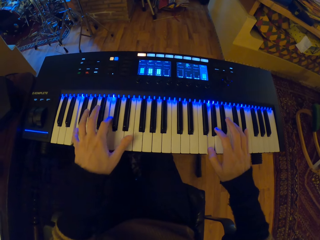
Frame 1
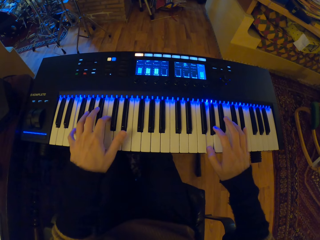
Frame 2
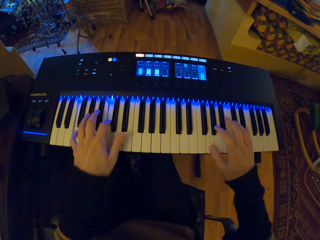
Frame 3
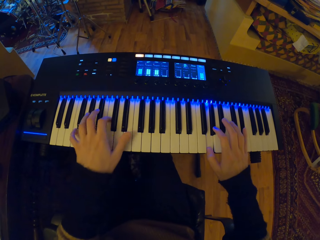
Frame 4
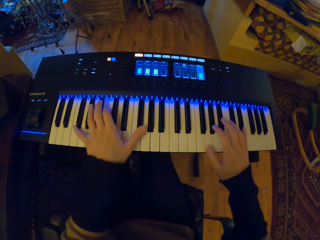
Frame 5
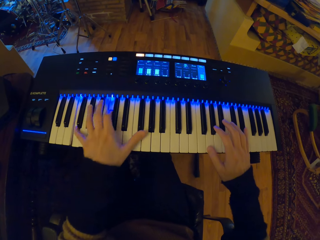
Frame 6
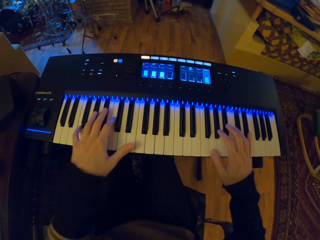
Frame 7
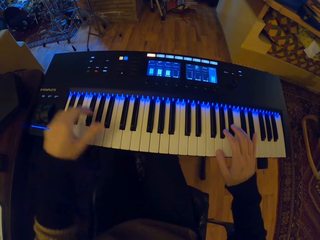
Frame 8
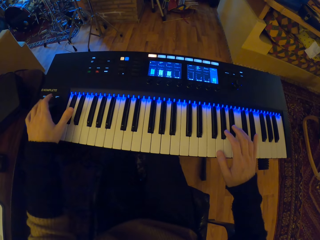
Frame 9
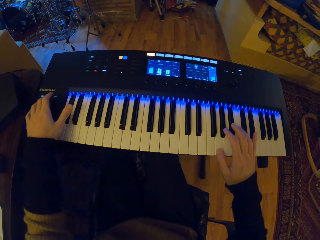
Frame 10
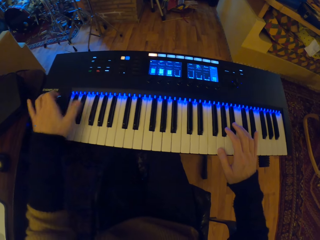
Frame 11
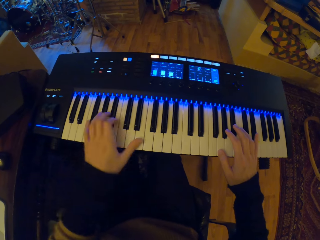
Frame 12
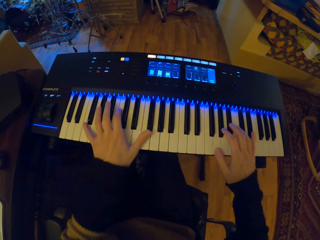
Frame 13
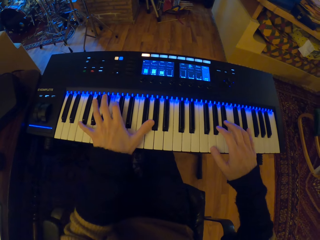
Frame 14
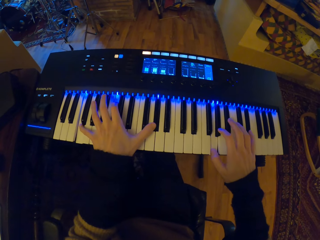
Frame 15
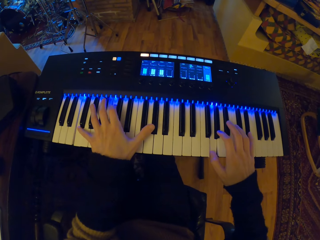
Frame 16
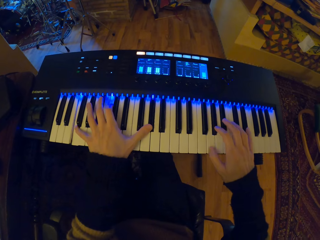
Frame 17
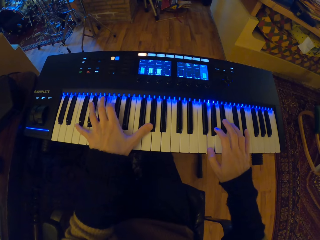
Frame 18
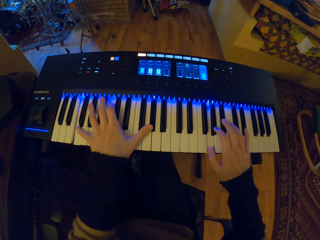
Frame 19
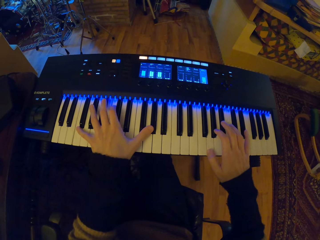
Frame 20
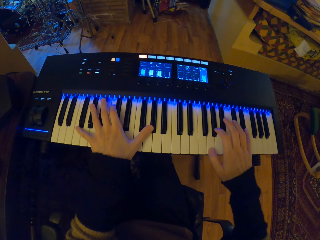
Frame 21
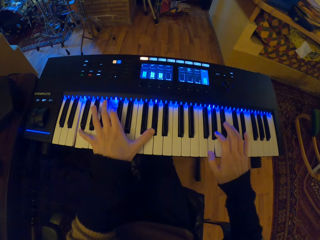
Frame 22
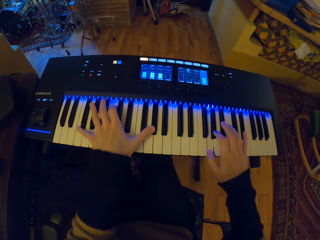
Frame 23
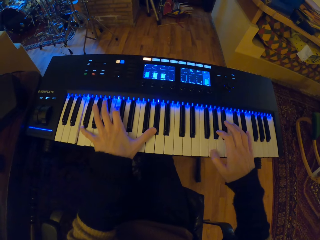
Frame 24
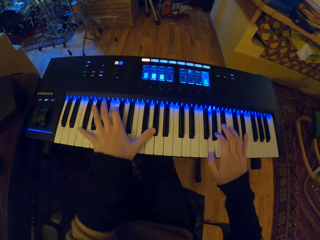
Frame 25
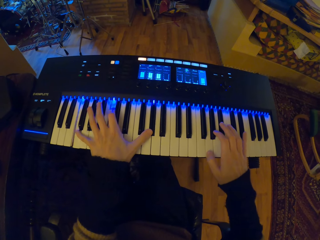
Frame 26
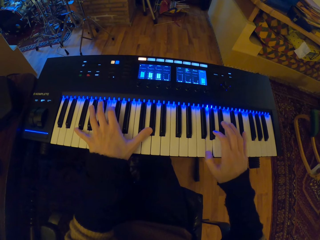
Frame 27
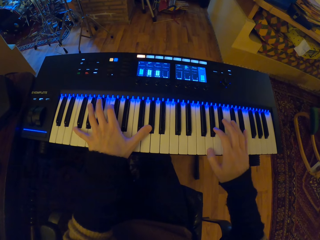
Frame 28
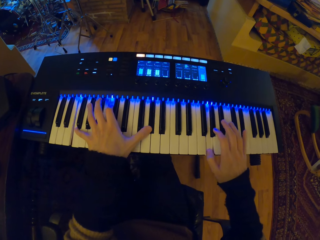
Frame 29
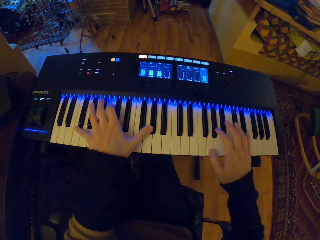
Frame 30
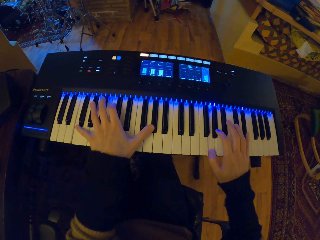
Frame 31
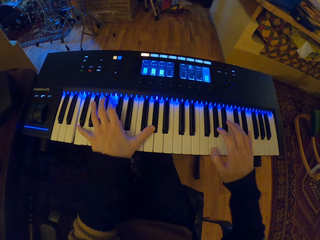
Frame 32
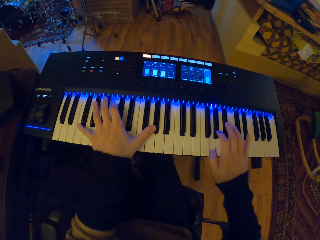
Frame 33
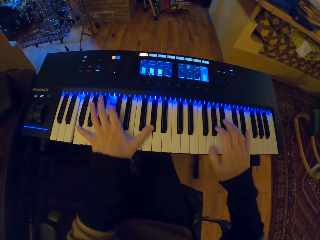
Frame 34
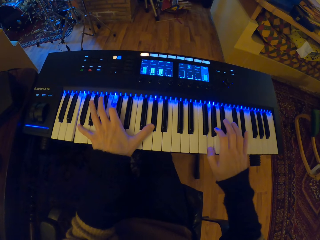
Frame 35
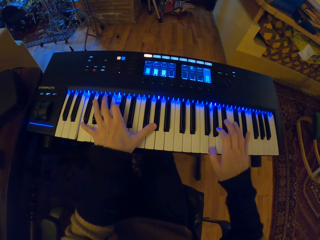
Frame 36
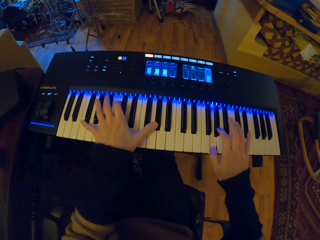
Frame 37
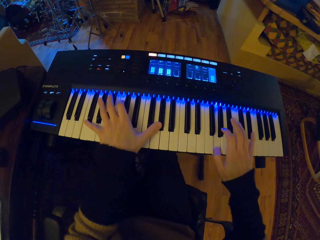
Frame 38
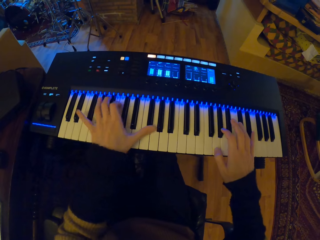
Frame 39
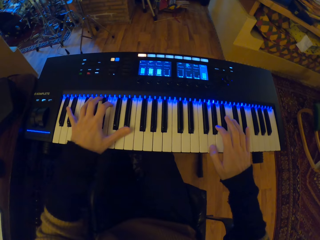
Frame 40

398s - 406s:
The camera wearer touches the mixer on the keyboard with his right hand. He plays the keyboard with both hands.

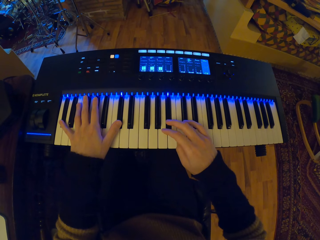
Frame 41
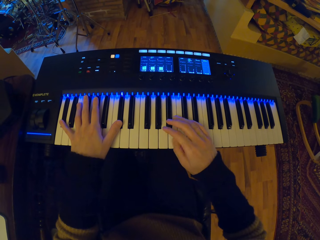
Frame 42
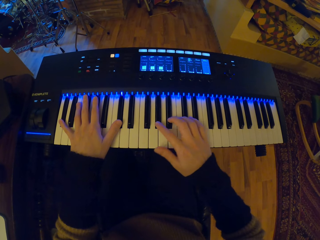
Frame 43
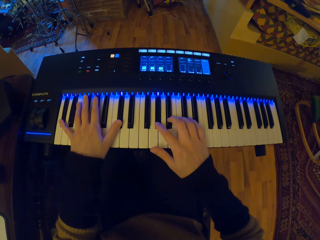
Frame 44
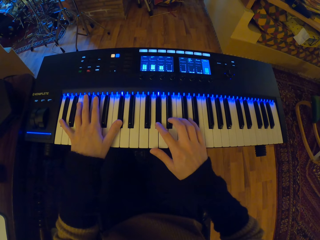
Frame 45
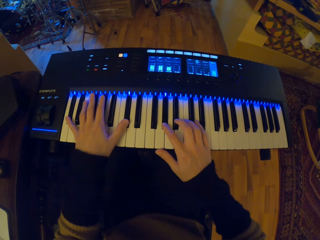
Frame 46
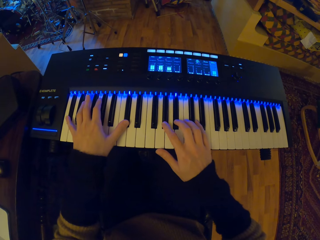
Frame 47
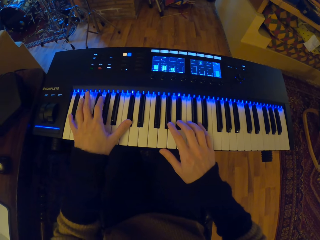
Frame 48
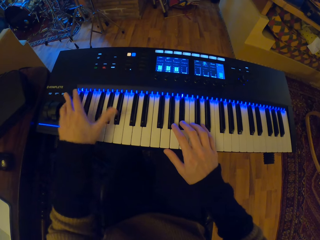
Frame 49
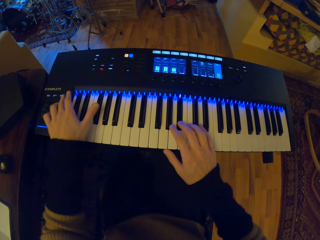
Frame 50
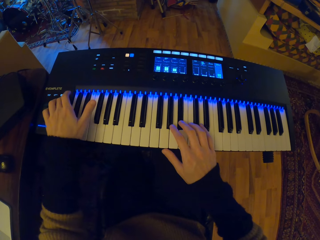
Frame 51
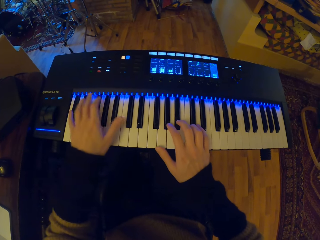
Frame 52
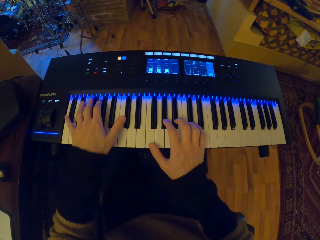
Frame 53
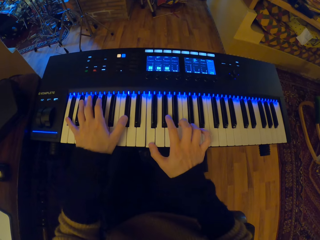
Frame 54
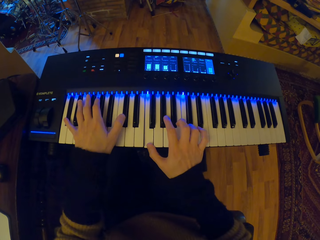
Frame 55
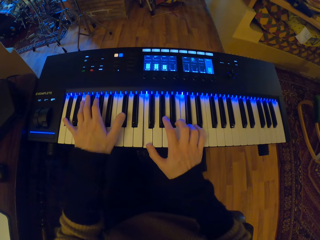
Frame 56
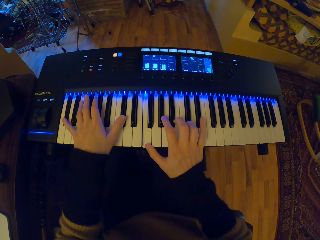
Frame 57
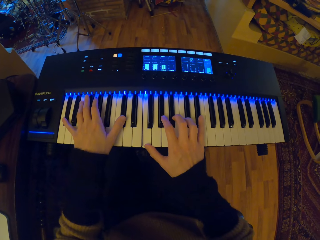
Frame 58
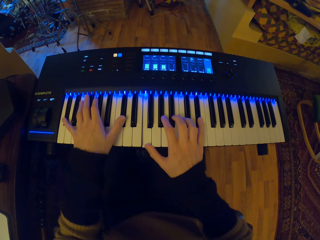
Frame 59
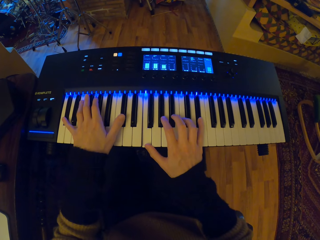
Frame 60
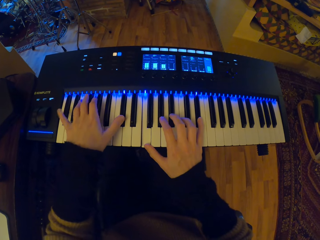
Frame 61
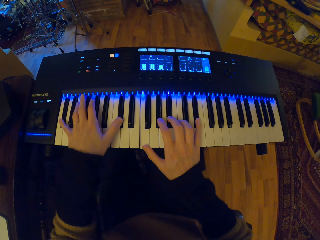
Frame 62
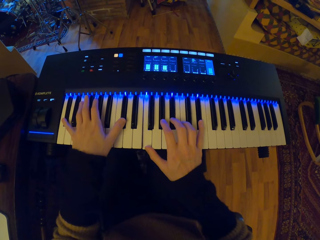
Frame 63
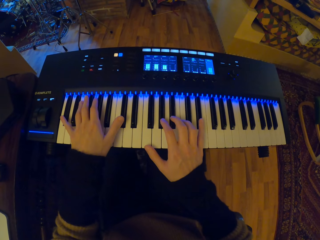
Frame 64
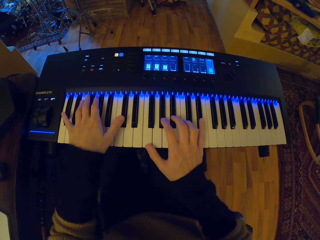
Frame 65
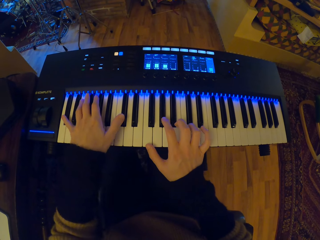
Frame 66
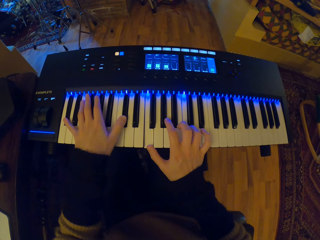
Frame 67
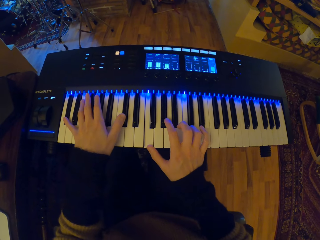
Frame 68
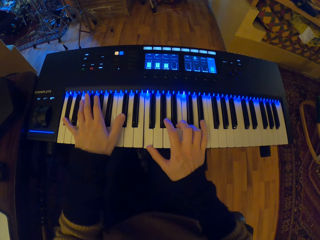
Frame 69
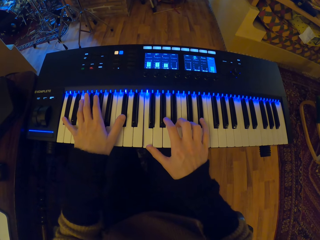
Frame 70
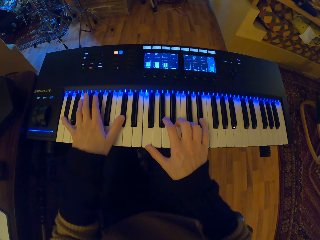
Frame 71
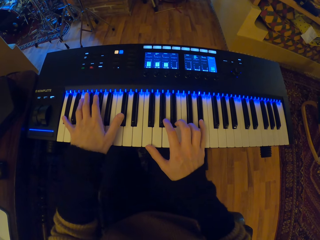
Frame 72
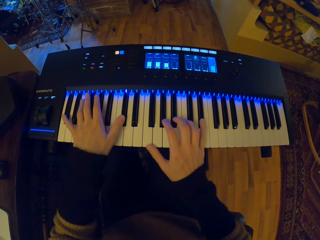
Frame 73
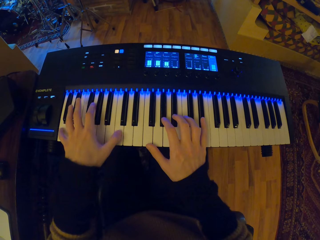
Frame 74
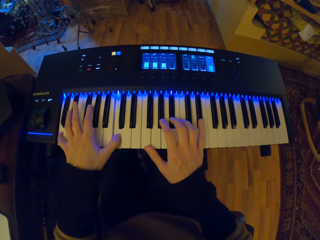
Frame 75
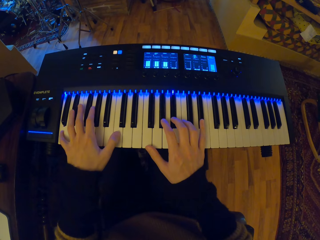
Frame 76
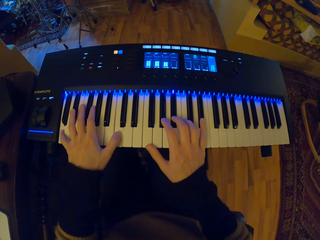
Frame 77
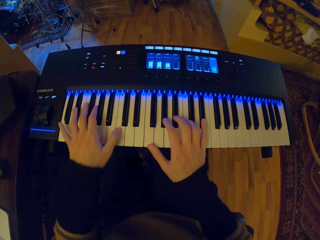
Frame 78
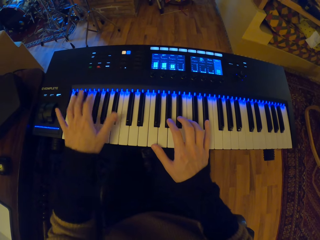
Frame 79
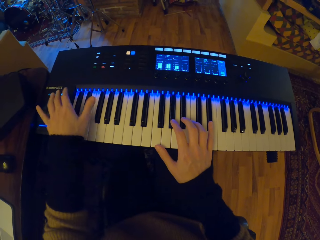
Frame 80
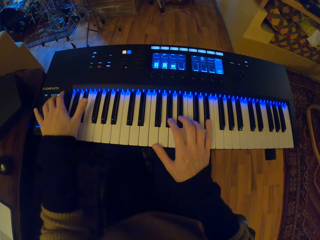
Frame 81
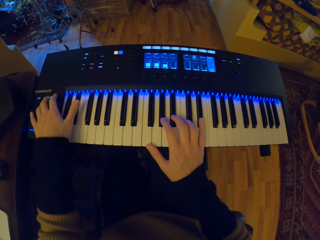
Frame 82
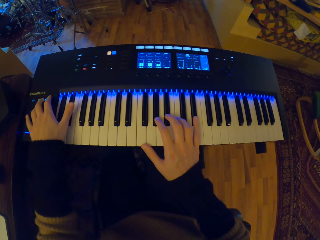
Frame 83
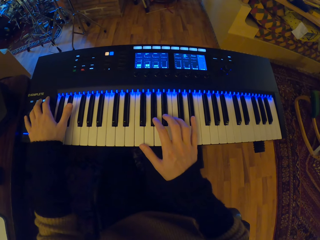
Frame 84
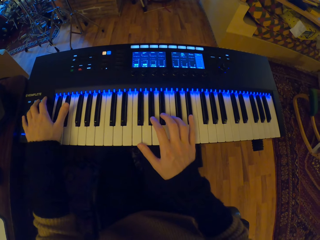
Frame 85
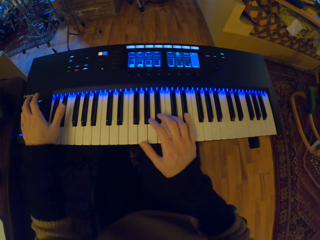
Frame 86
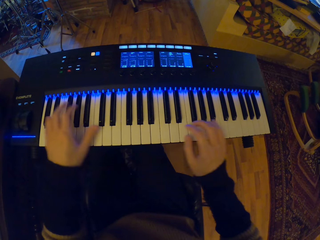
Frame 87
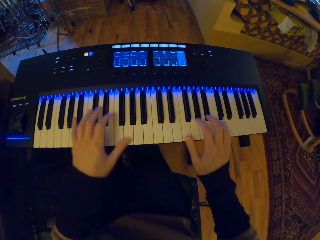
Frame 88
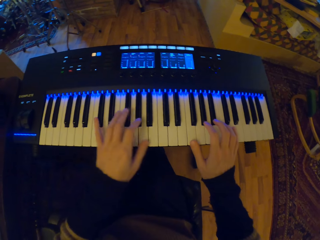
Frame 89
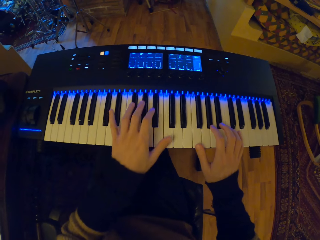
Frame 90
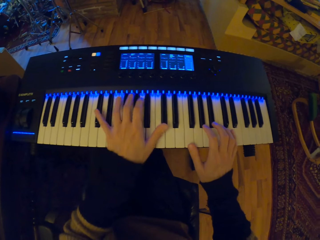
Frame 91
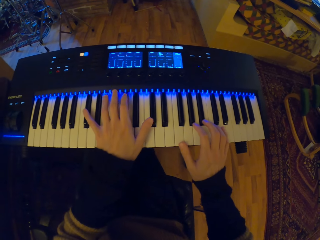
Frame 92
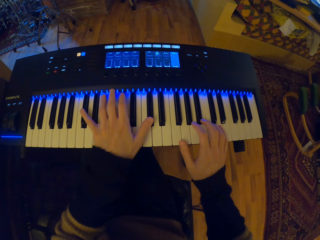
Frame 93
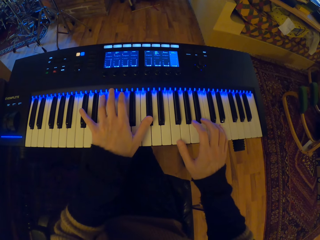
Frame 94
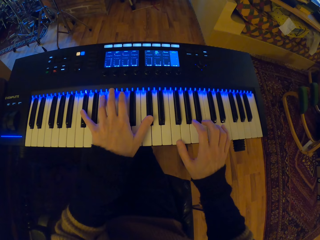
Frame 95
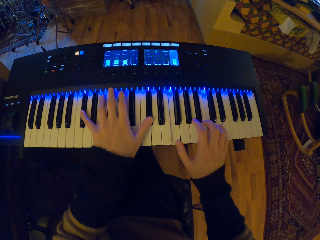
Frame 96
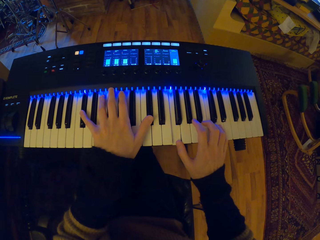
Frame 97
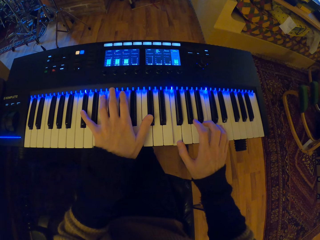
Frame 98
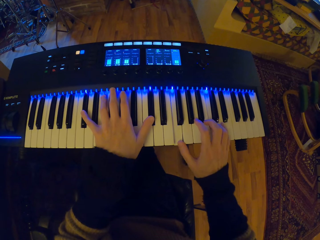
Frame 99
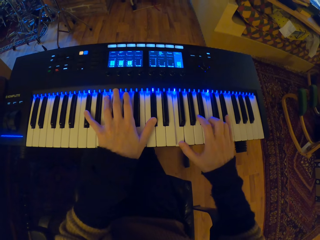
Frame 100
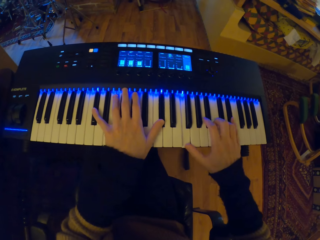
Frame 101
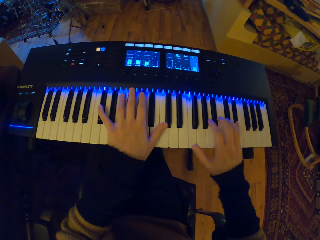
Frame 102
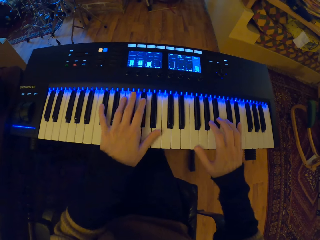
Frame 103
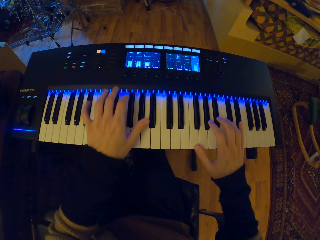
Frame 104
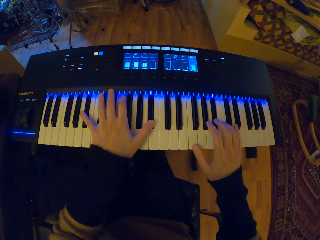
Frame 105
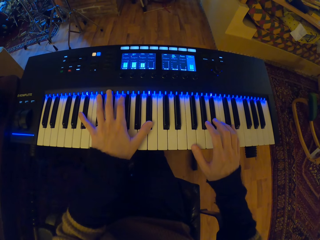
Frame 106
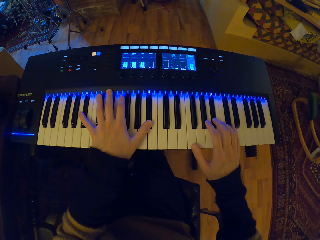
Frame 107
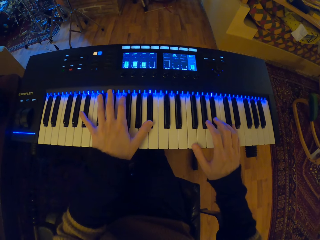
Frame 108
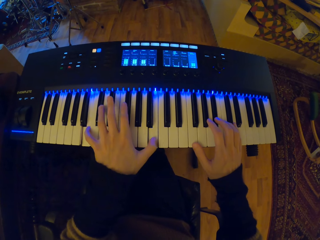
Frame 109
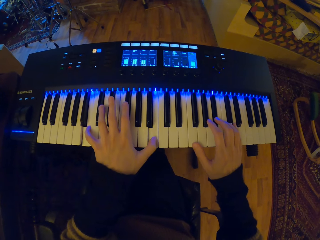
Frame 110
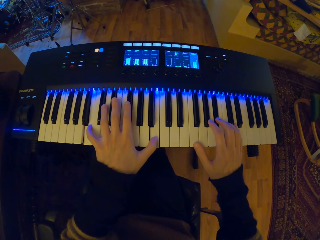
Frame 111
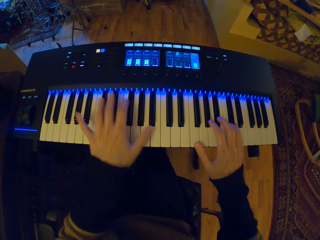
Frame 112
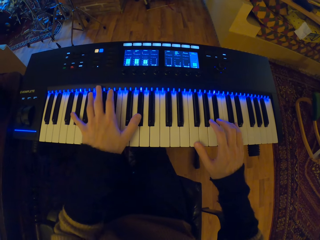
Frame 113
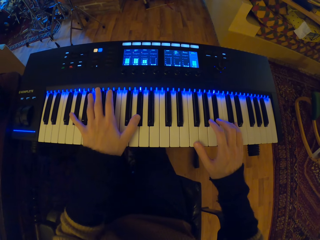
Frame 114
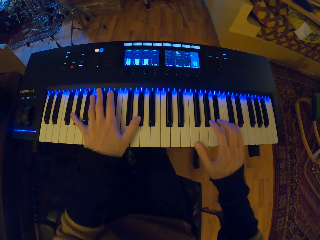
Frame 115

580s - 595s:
The camera wearer presses a button on the piano with his left hand. He plays the piano with both hands. He presses a button on the piano with his left hand. He plays the piano.
